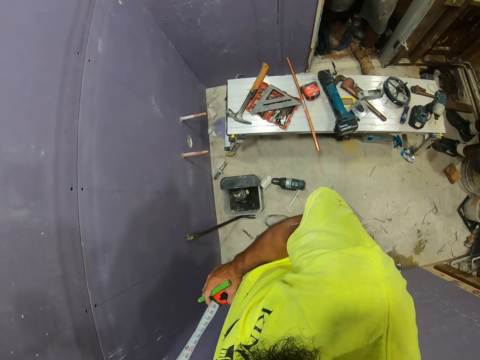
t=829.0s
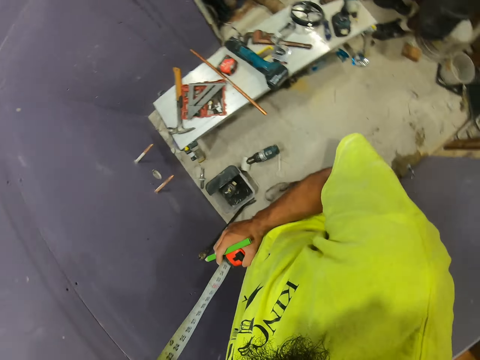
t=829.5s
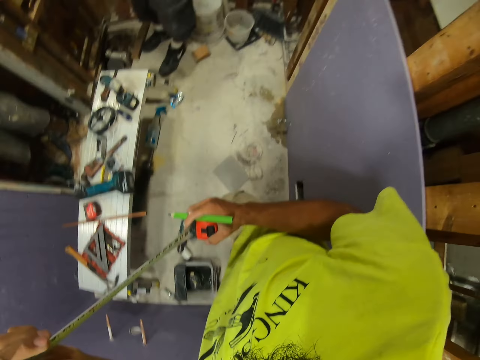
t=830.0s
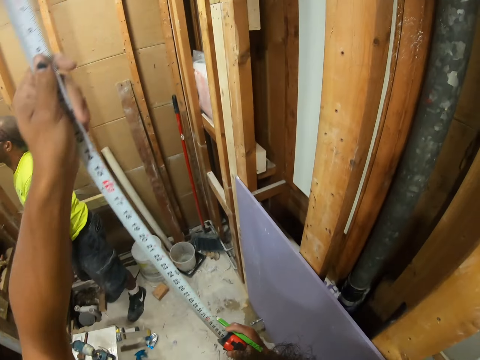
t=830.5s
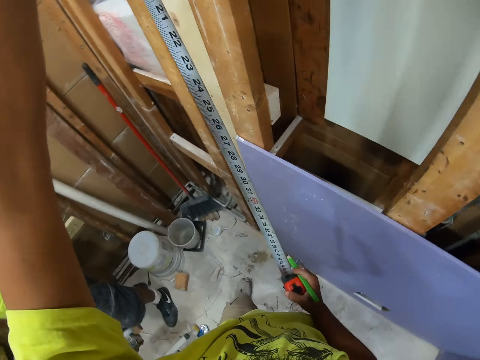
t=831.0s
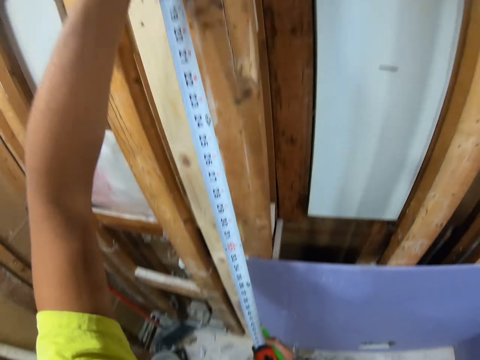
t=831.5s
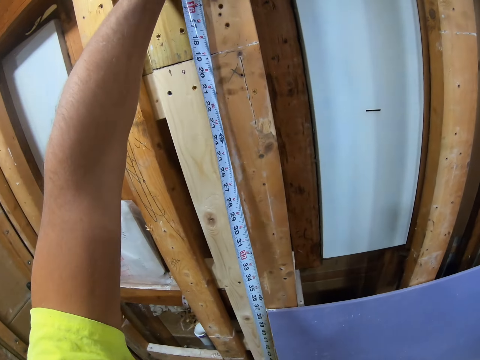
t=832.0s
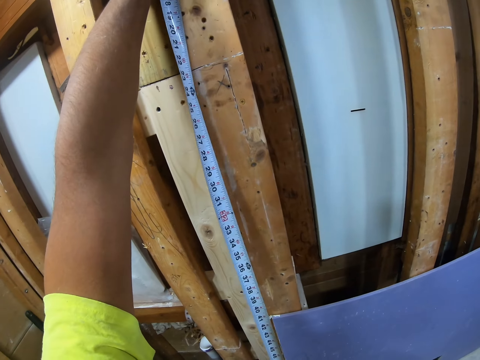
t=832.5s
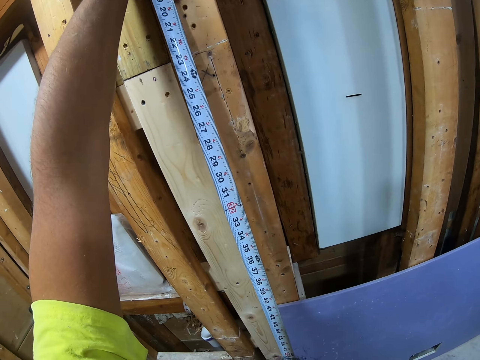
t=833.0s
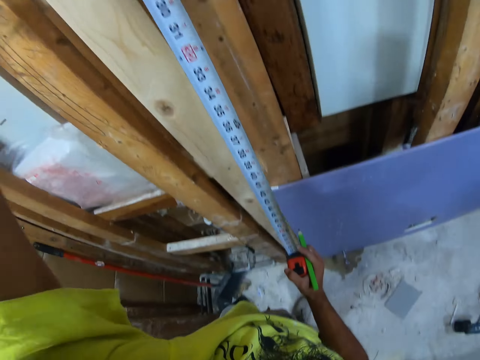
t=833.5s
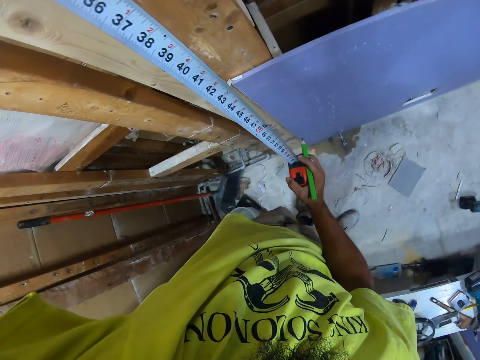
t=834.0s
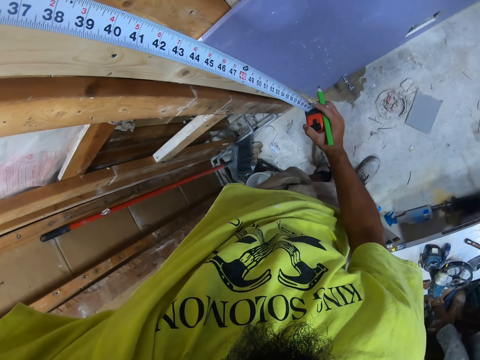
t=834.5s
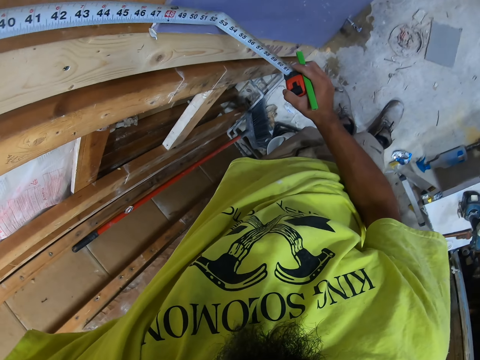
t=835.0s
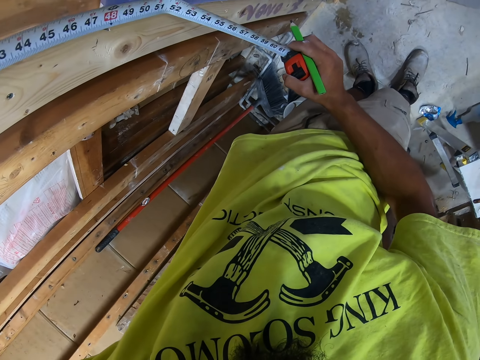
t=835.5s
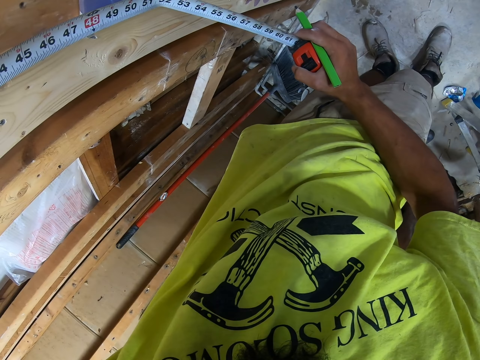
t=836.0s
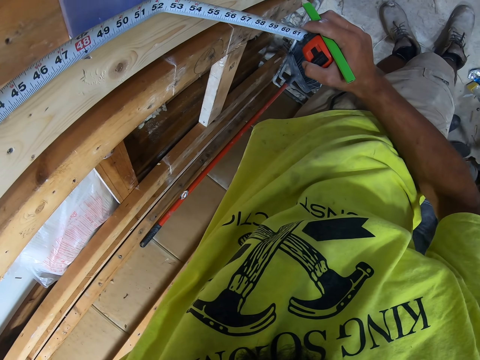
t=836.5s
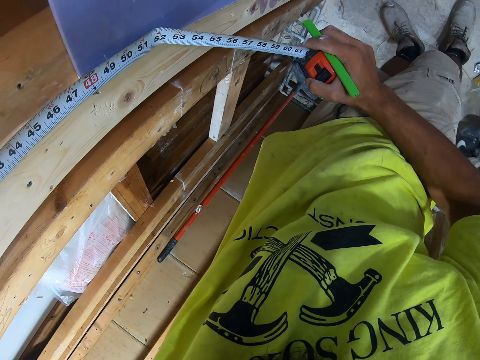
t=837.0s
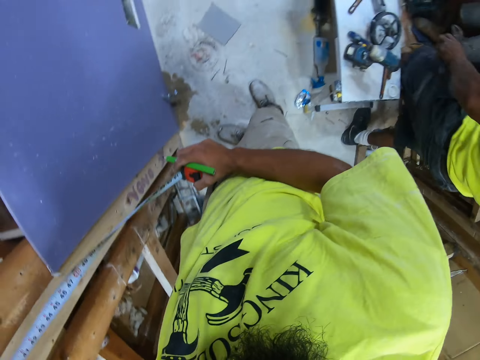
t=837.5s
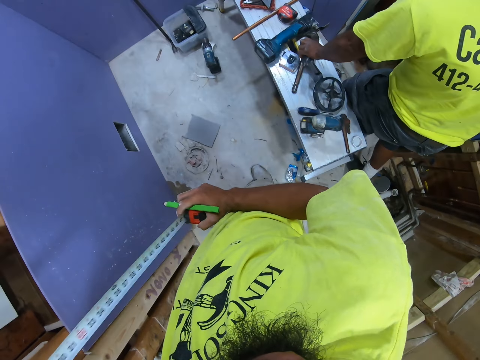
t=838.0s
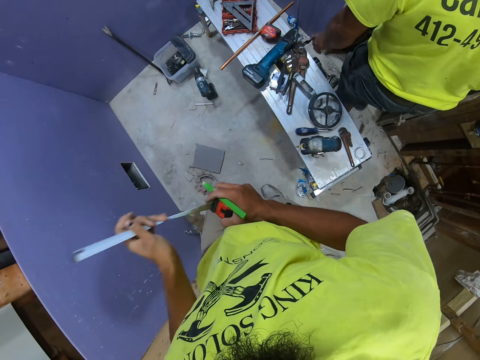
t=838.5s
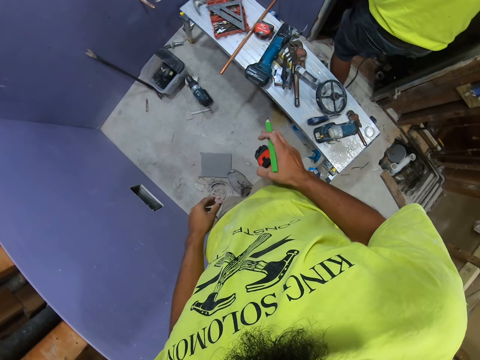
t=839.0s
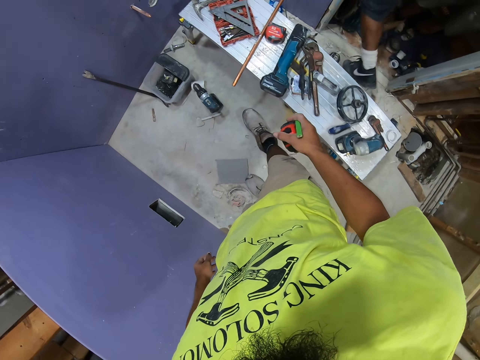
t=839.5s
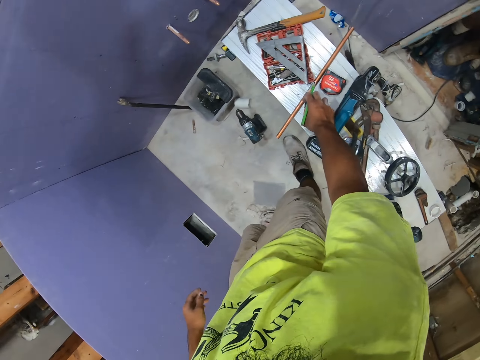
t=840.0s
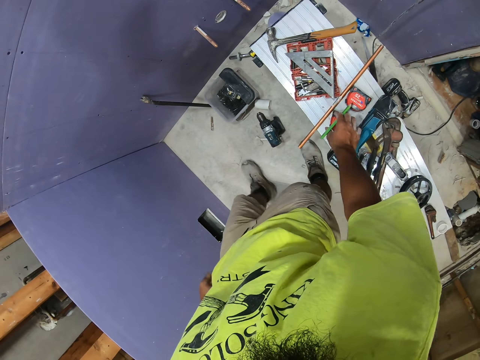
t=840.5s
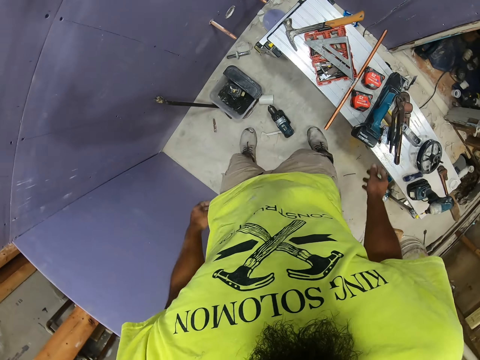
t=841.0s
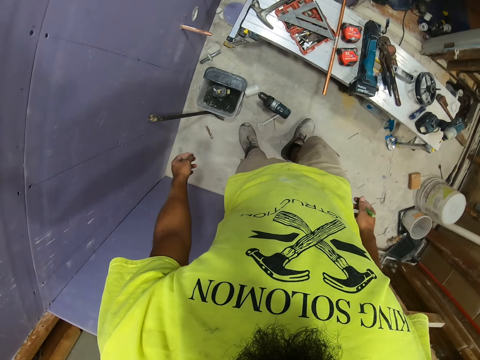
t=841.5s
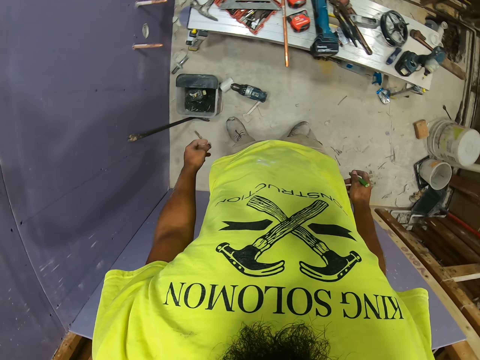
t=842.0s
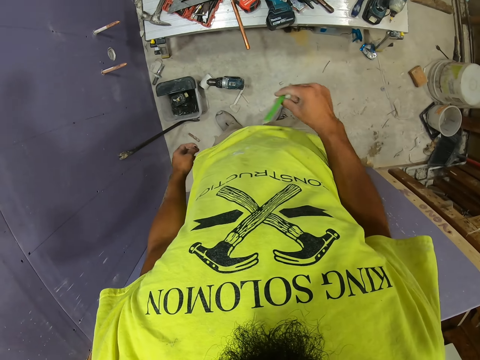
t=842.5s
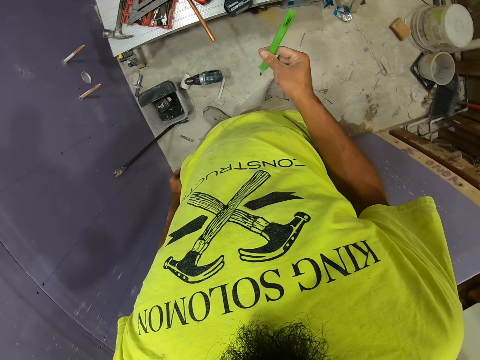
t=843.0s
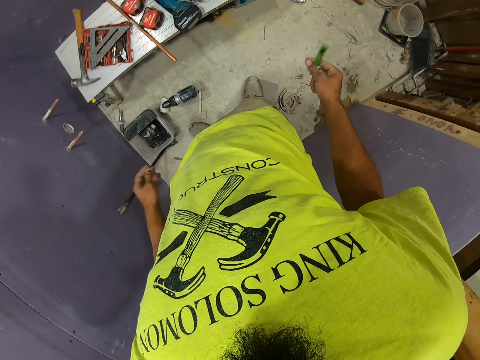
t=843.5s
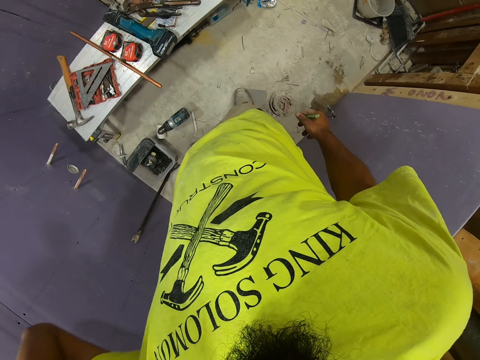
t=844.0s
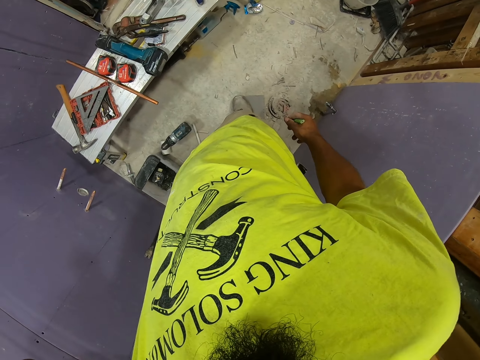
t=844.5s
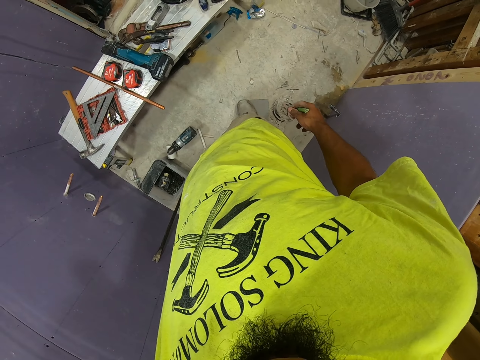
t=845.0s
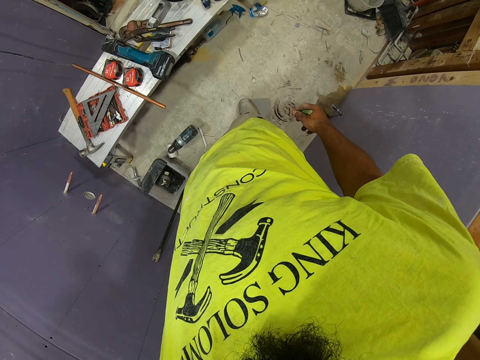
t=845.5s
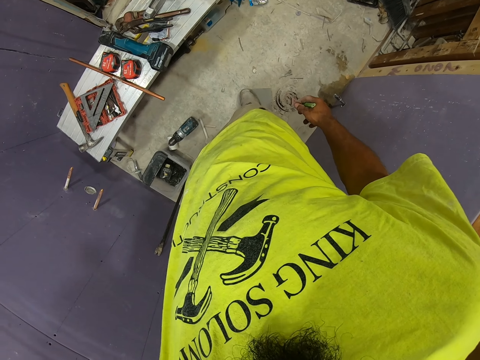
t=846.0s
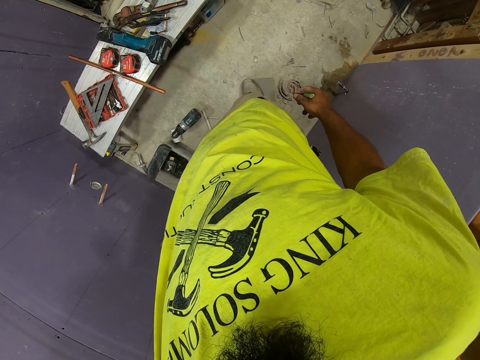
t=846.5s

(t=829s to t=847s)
The camera wearer walks. They swing both hands. They measure the wall using a tape measure. A man walks in the room. The man drops something. The camera wearer swings the right hand. They walk. They drop the tape measure on the desk. They swing the right hand. They stand. They touch something. They shake the wall.

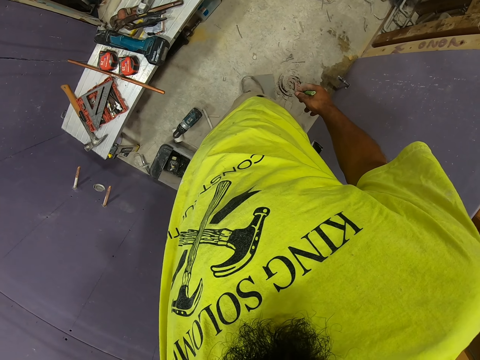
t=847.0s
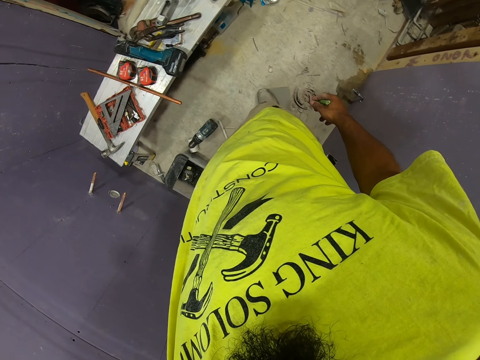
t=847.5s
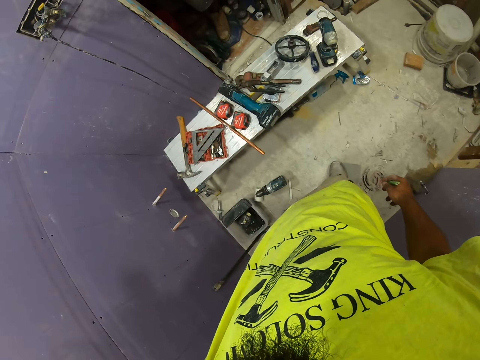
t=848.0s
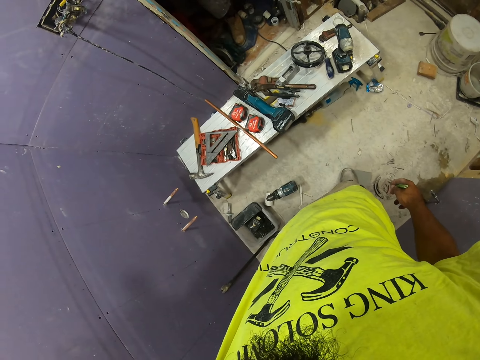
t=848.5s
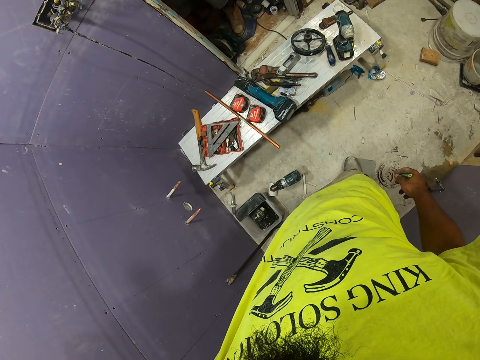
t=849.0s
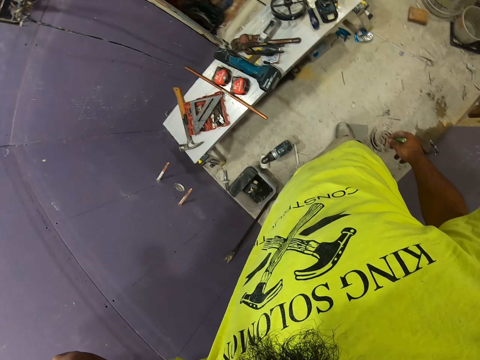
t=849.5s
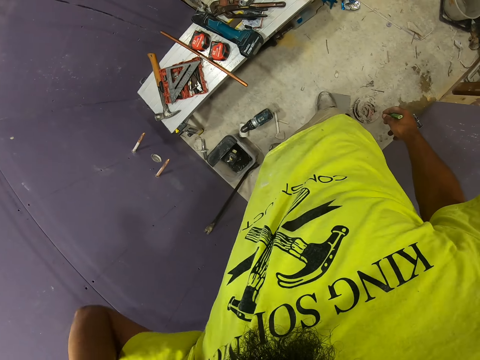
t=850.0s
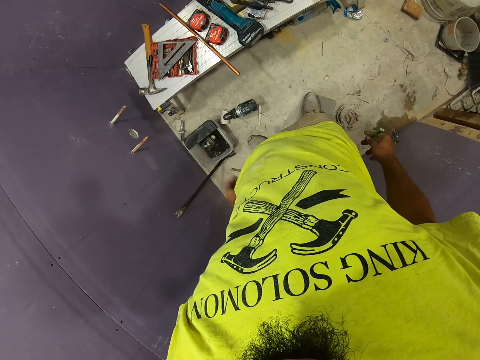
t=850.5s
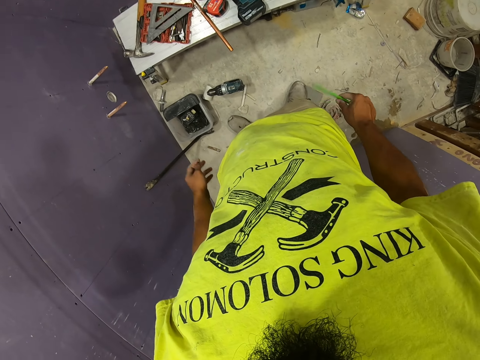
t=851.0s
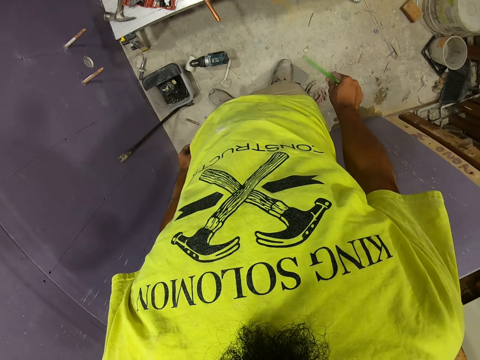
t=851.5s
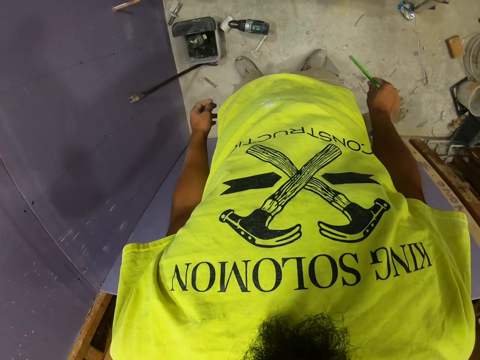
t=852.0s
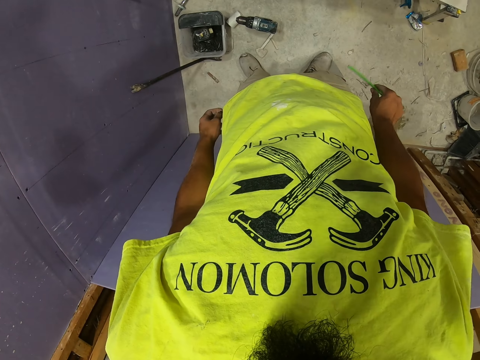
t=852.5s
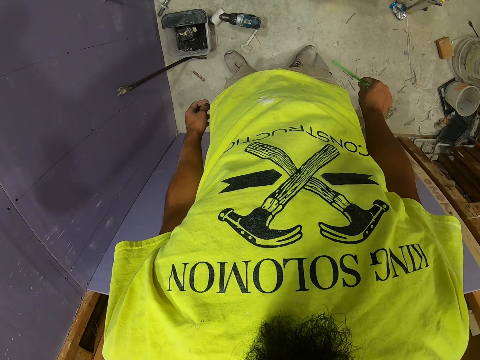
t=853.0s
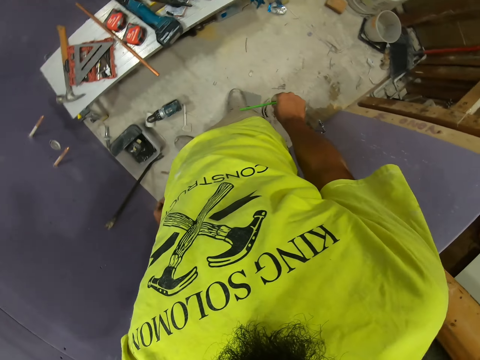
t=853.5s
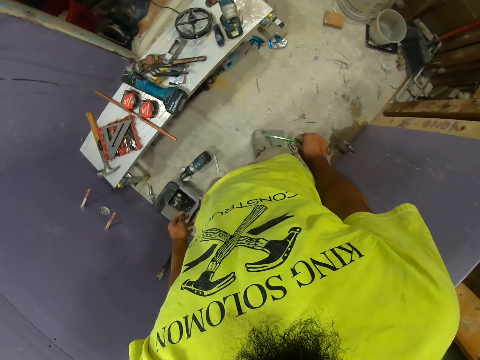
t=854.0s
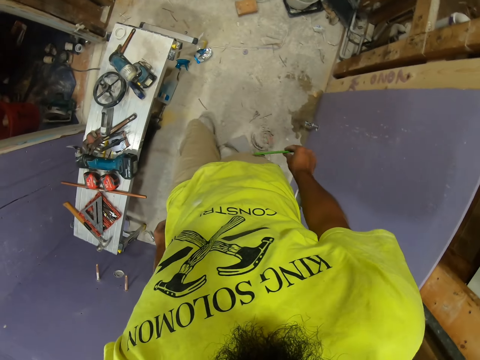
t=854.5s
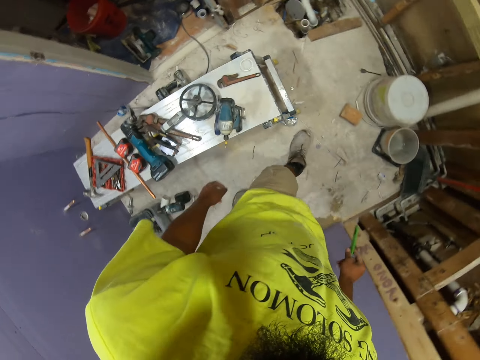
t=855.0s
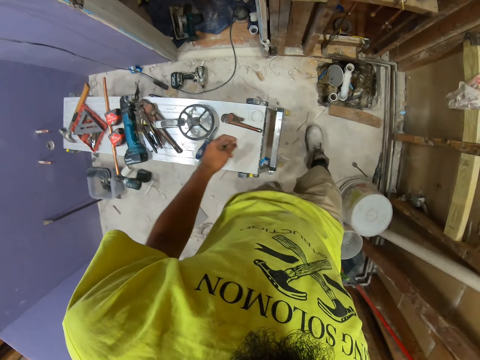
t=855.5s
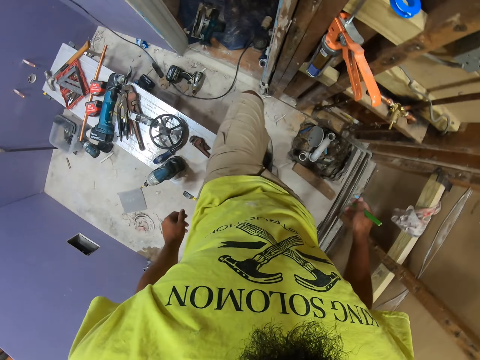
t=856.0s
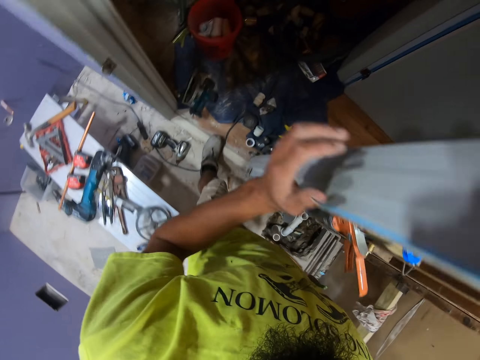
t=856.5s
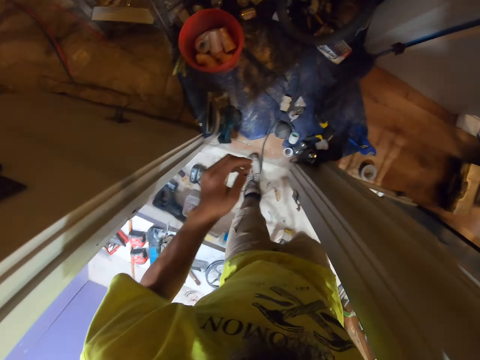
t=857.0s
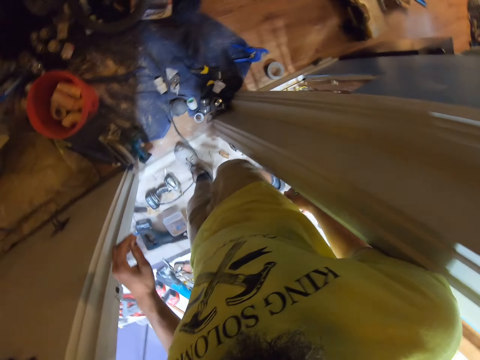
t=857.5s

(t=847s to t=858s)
The camera wearer swings the left hand. They stand. They swing the right hand. They walk in the house.
